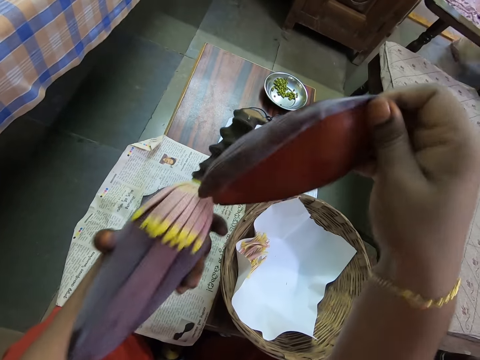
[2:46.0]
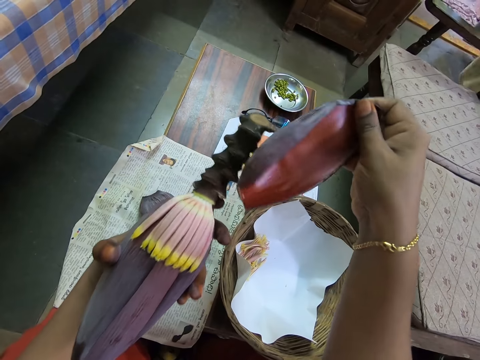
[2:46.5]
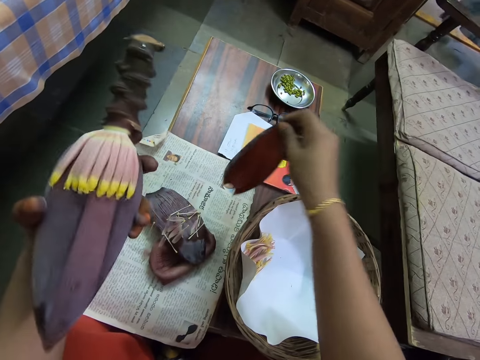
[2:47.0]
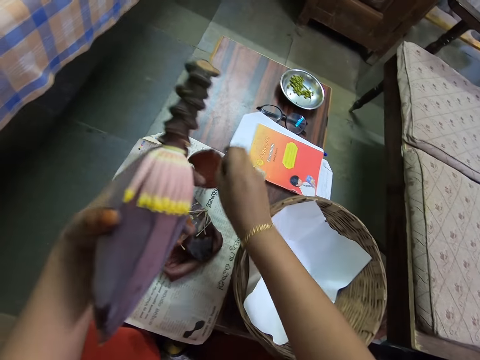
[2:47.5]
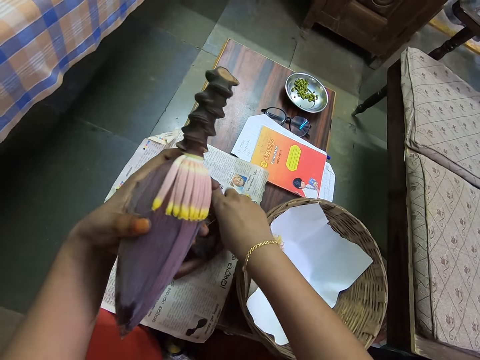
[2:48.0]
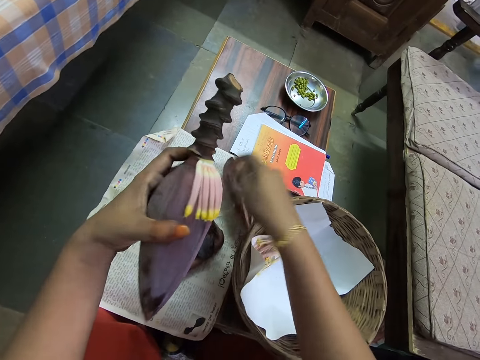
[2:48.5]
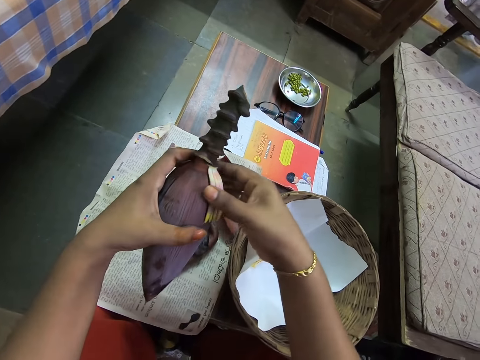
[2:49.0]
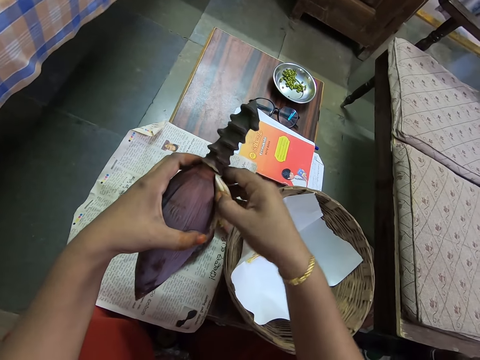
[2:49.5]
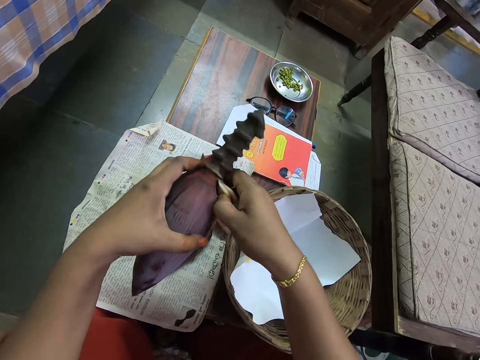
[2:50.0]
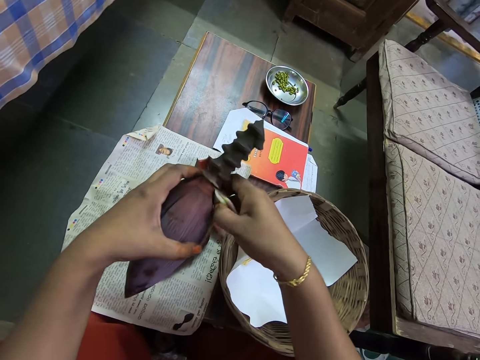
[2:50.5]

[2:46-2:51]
The camera wearer drops the blossom of the bud in her right hand on the newspaper on the table. She grabs the flowers on the bud in her left hand with her right hand. She removes the banana flower. A woman converses with the camera wearer.
